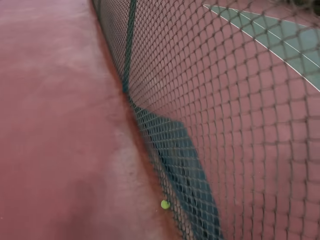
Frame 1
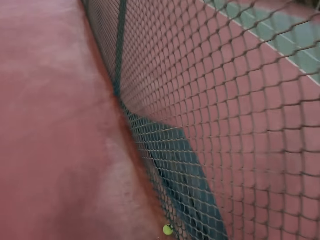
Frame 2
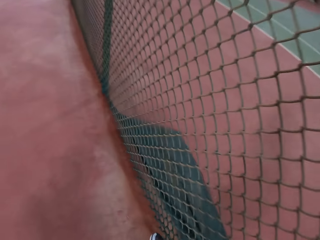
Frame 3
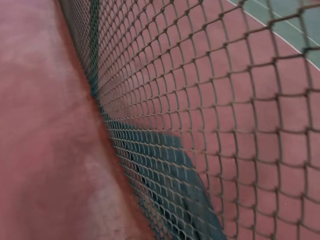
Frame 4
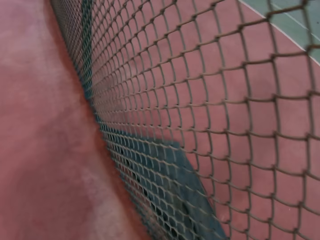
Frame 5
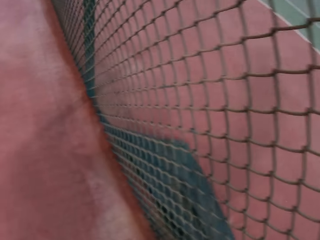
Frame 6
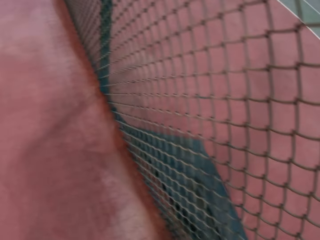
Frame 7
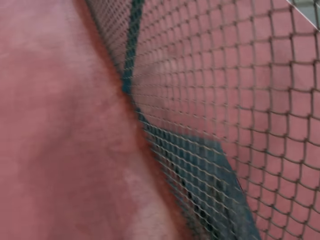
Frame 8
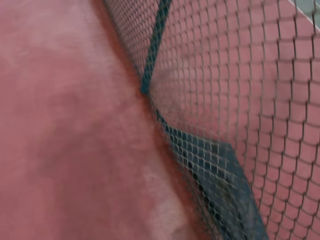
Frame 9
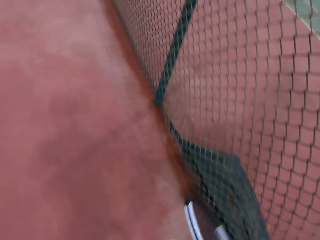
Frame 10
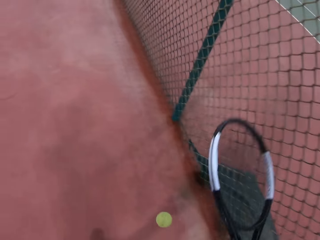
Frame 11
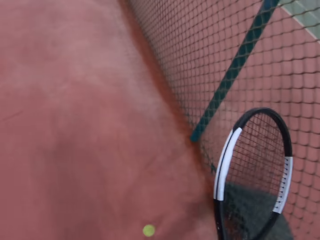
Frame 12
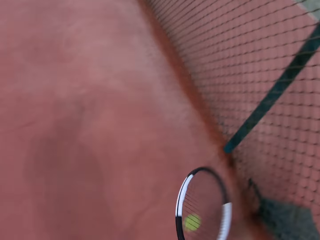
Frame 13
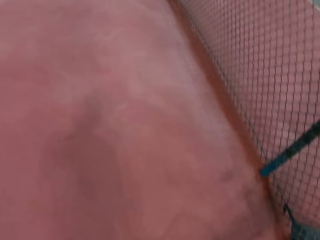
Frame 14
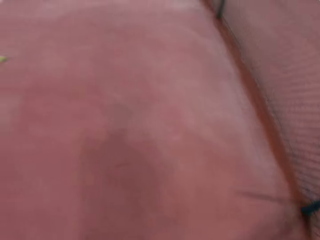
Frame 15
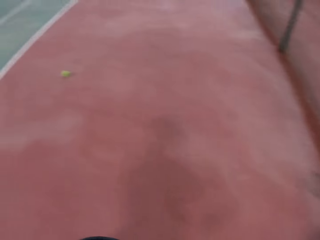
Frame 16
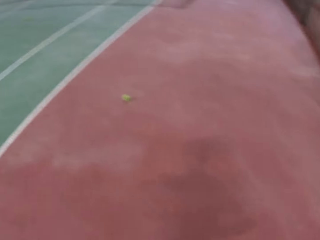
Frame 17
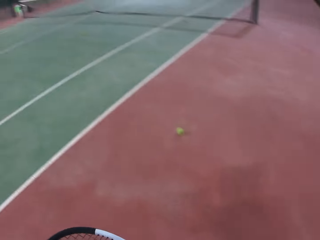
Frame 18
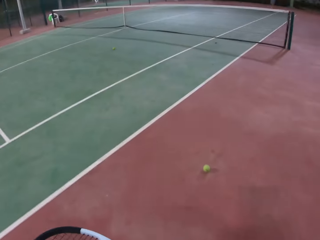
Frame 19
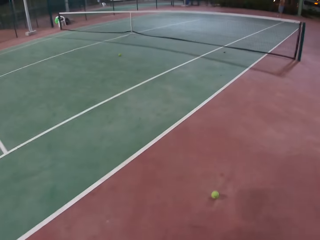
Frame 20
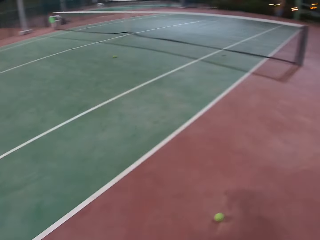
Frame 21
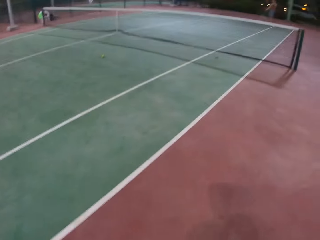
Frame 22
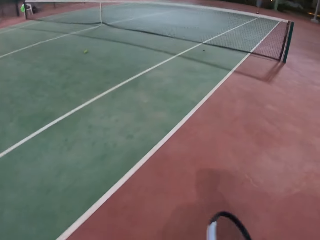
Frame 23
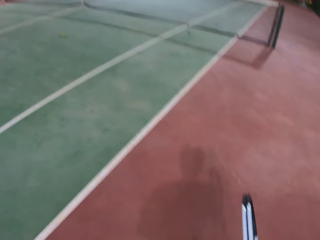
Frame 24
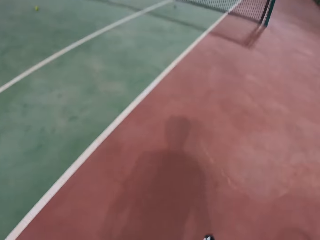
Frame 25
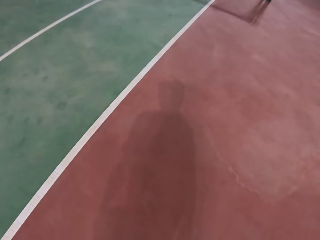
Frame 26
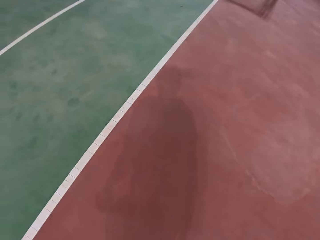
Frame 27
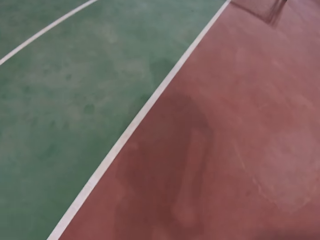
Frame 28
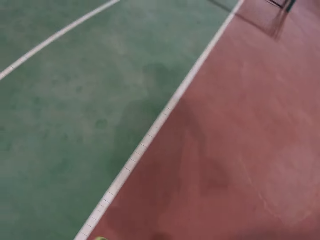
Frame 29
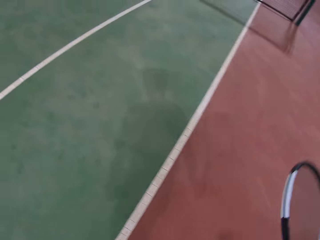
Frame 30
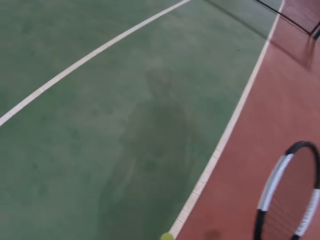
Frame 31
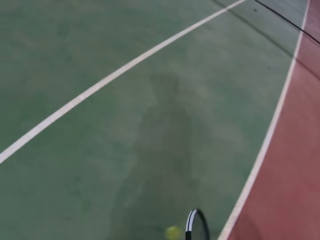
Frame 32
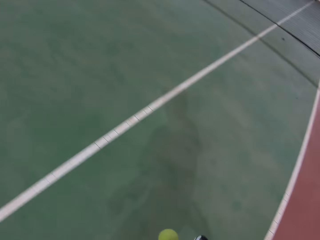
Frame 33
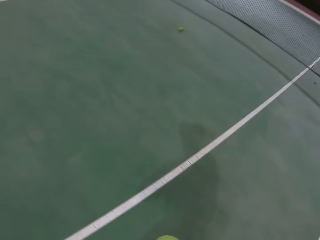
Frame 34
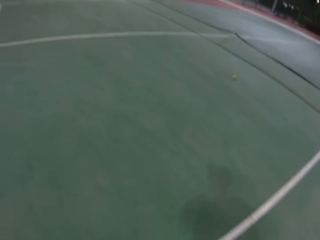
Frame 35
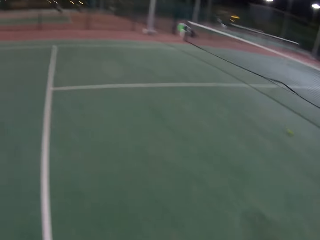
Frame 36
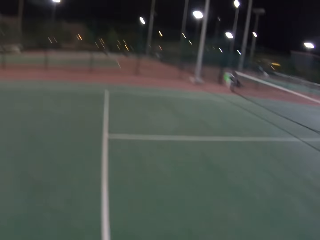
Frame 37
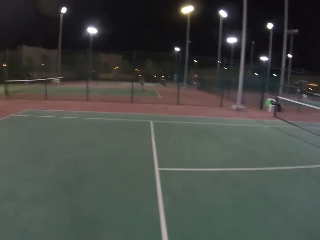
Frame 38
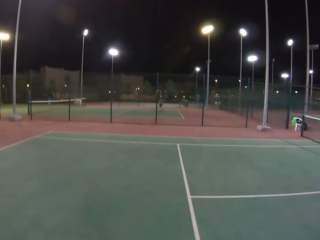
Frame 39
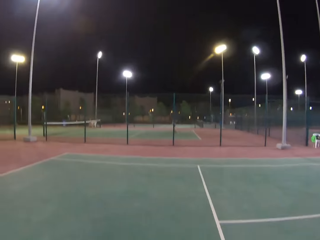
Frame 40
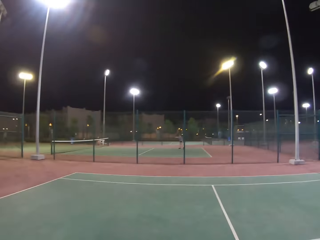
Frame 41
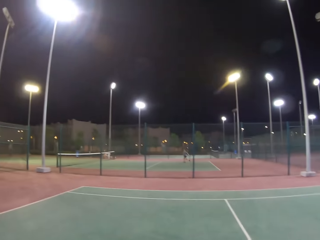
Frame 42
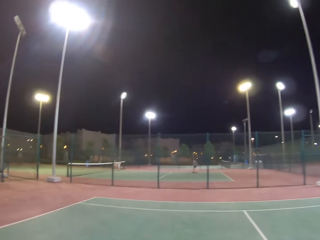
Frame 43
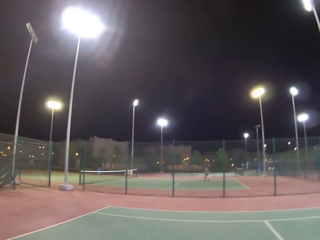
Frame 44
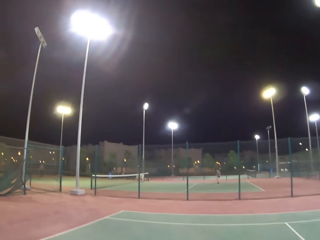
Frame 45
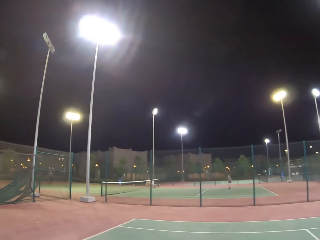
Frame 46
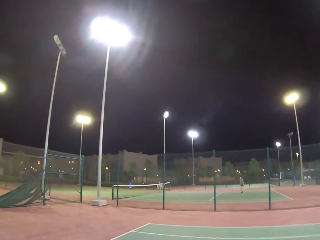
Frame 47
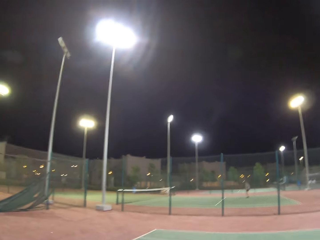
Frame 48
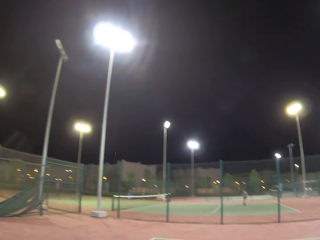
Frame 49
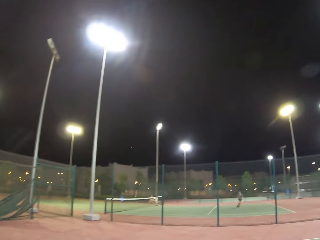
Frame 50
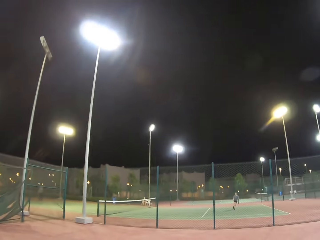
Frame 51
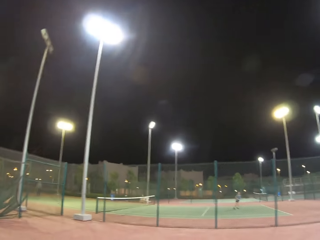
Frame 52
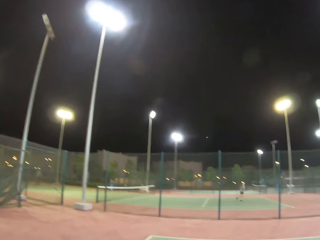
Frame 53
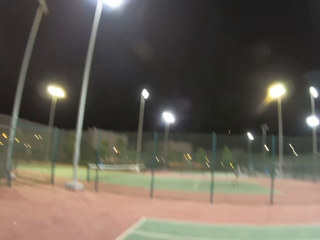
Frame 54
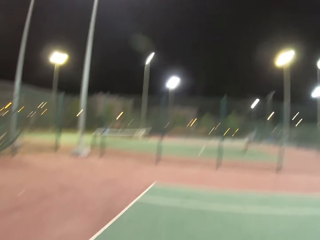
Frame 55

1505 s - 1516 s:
The camera wearer dribbles a tennis ball. They bend to pick up the ball. They walk around the tennis court. They dribble the tennis ball. They walk around the tennis court.

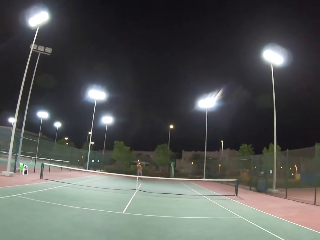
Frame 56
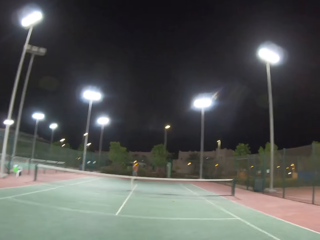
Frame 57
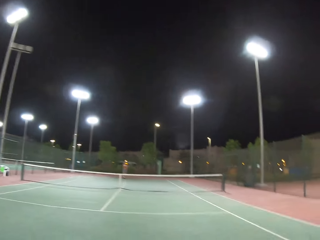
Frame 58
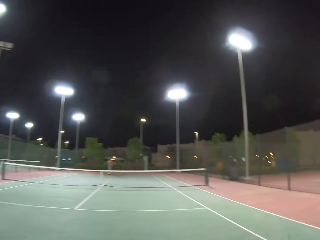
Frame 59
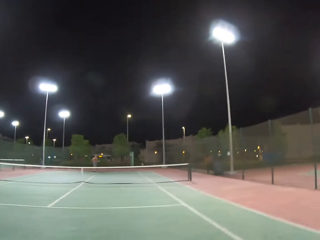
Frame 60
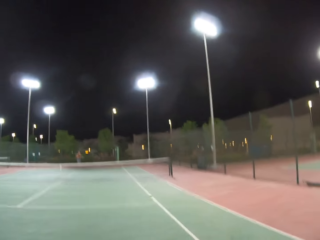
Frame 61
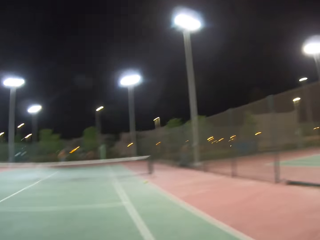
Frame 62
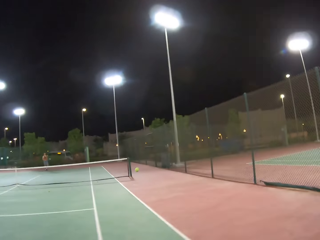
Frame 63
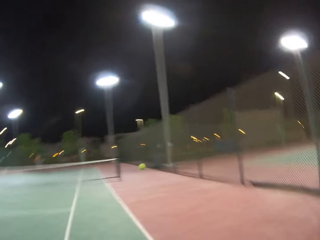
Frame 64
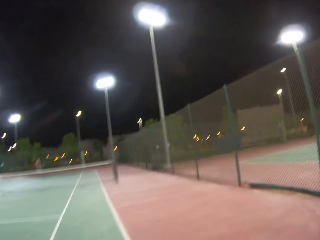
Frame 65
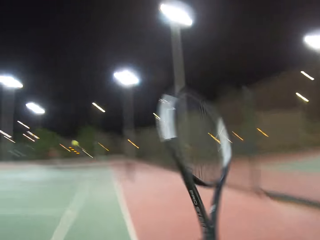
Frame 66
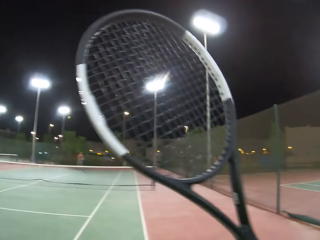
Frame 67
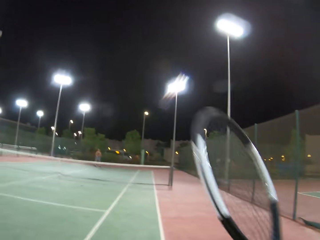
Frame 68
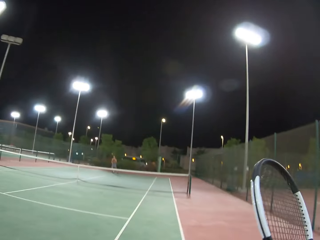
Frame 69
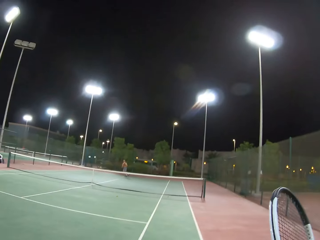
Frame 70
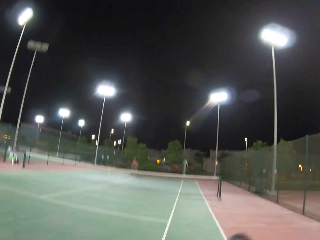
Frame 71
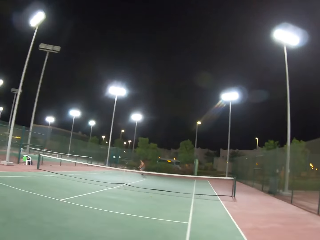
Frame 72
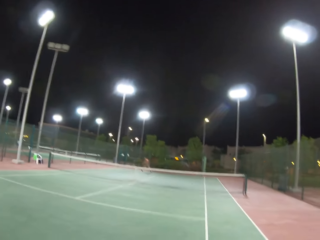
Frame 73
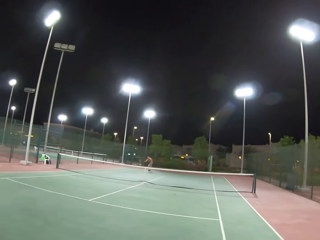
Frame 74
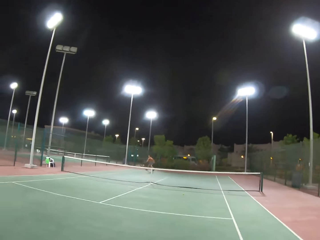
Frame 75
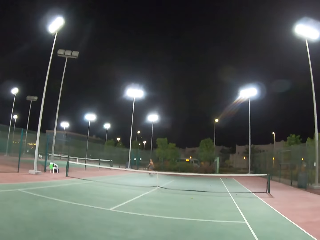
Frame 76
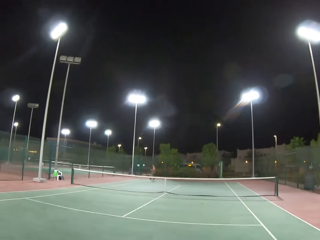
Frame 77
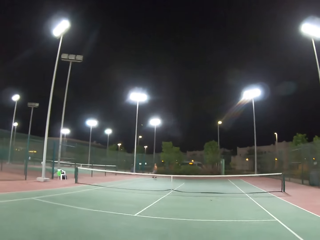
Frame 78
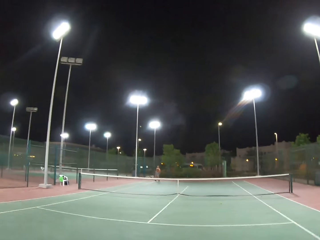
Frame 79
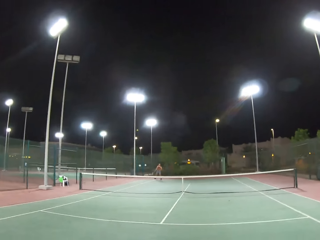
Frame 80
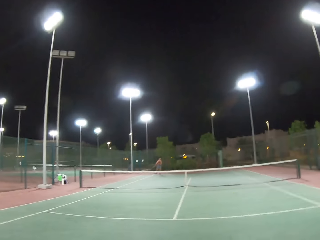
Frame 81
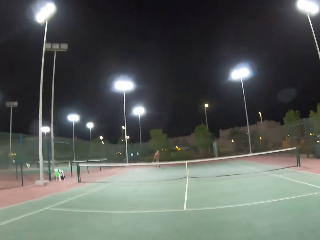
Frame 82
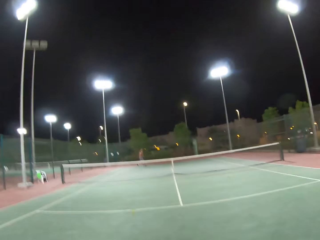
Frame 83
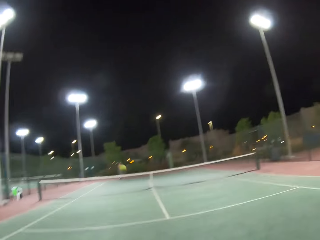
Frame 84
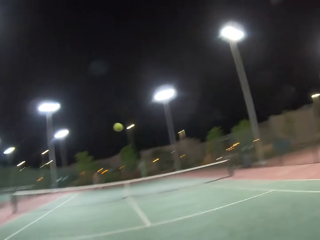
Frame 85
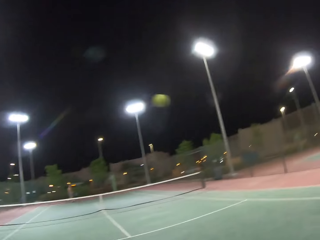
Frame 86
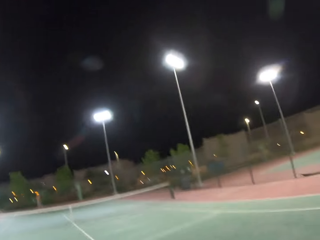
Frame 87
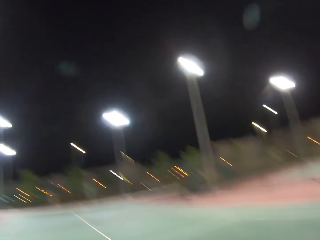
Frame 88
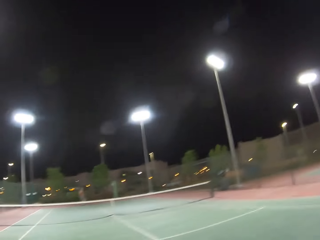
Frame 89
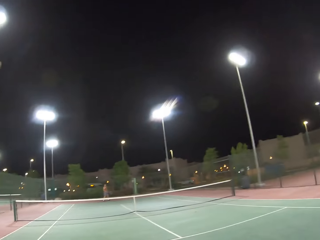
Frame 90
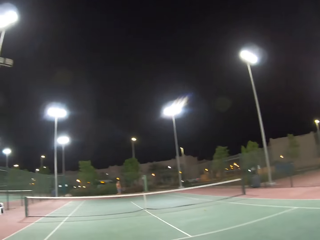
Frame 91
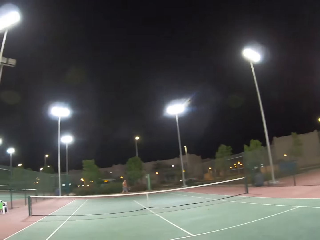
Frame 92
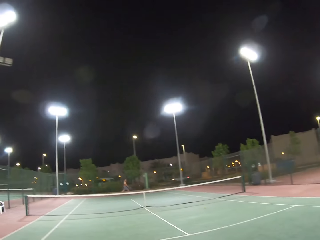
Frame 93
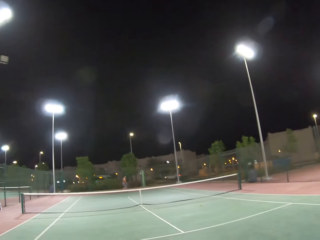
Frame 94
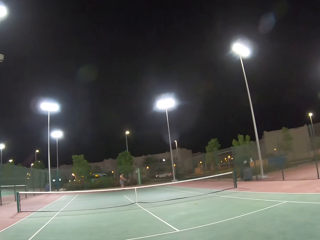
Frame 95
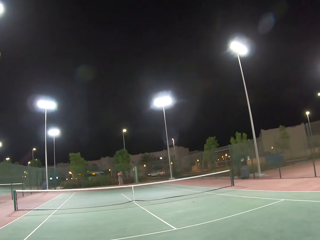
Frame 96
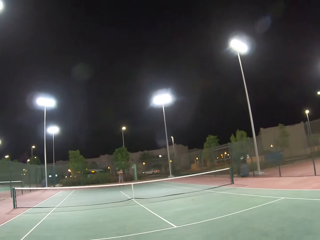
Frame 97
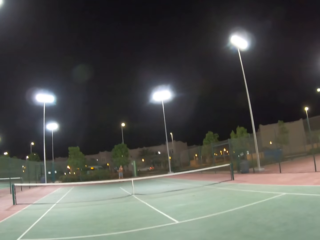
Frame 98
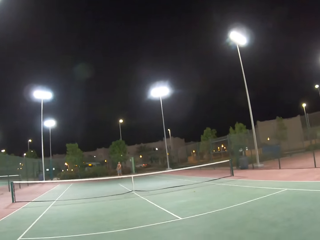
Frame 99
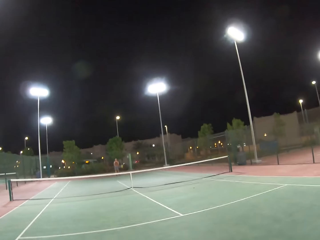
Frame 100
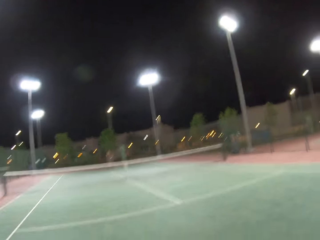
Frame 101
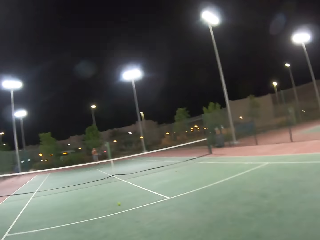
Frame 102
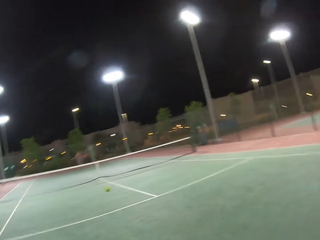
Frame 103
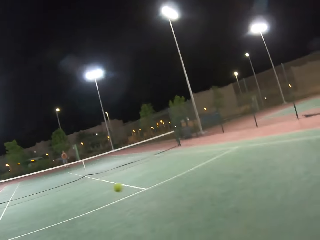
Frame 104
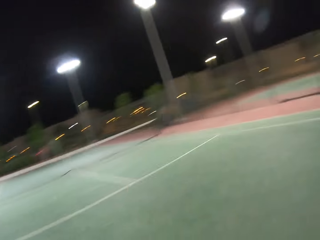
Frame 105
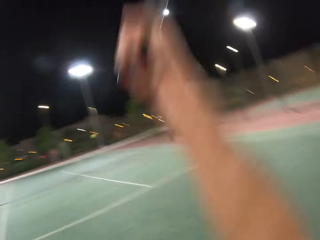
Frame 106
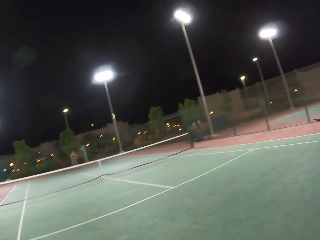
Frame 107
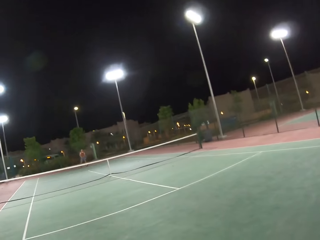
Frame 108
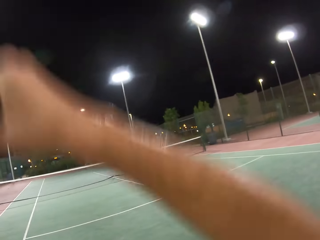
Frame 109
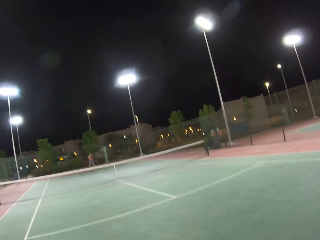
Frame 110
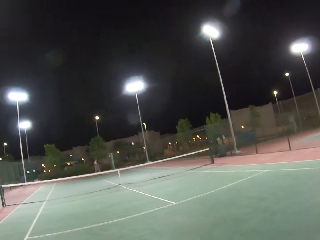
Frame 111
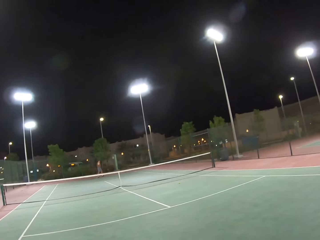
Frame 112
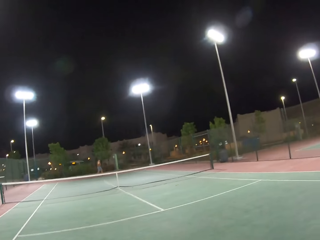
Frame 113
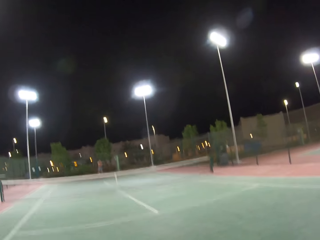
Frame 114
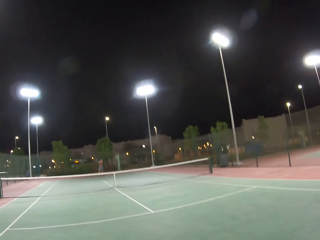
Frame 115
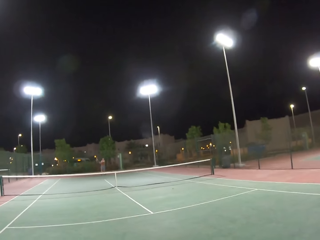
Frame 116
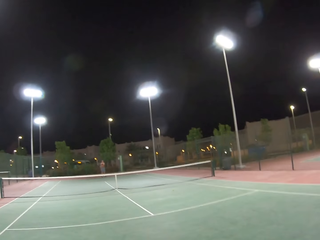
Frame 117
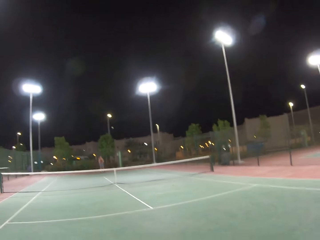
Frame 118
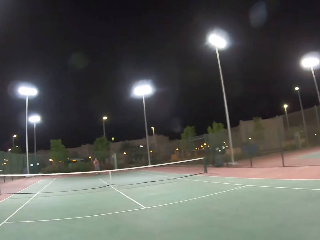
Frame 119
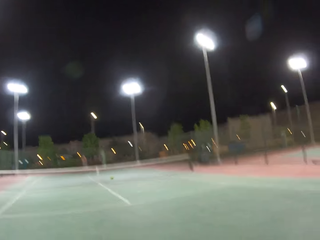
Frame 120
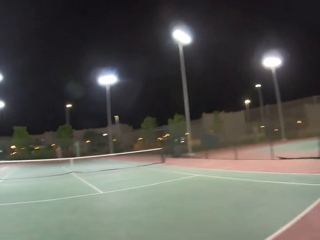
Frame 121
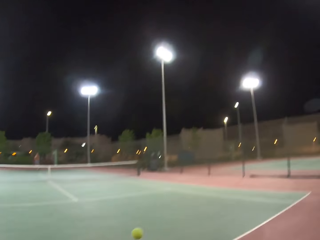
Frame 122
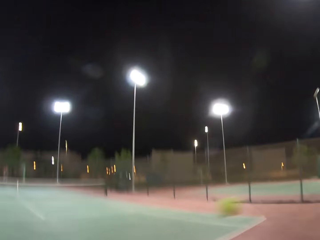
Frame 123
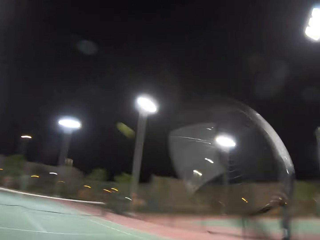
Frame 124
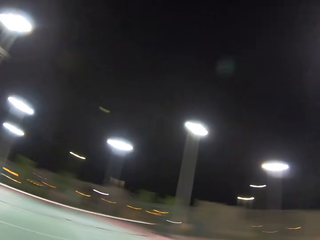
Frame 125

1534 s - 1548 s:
The camera wearer hits a ball with a racket. A man hits the ball with a racket. The camera wearer hits the ball with the racket. The man hits the ball with the racket. The camera wearer hits the ball with the racket. The man hits the ball with the racket.
